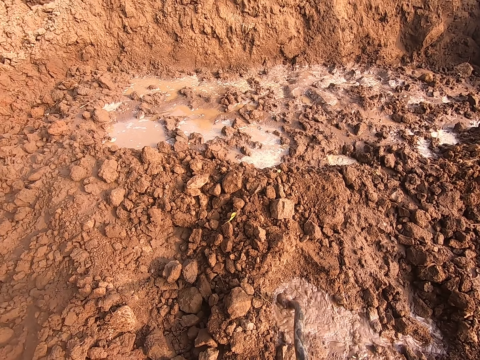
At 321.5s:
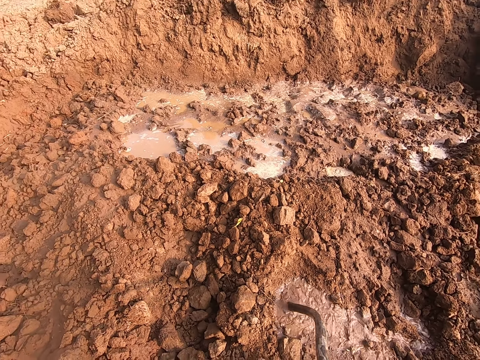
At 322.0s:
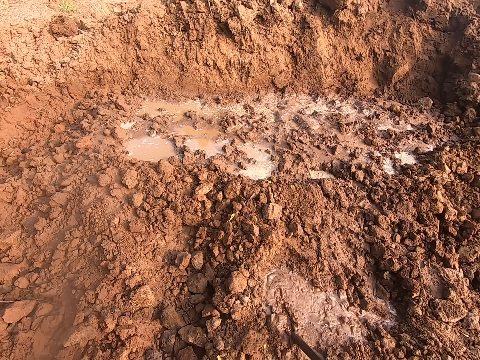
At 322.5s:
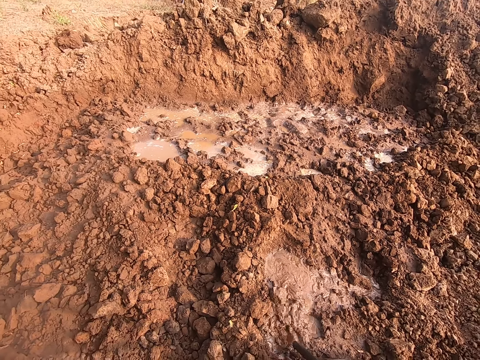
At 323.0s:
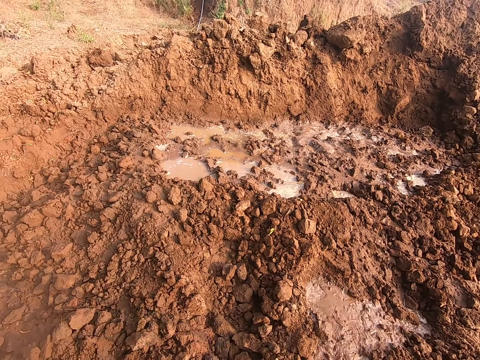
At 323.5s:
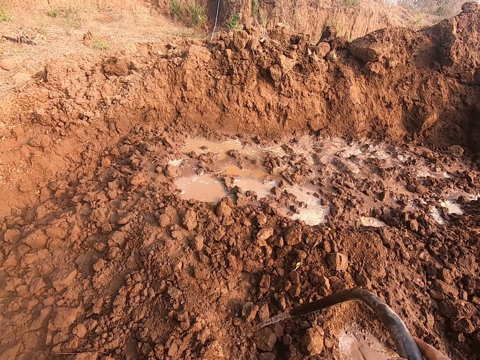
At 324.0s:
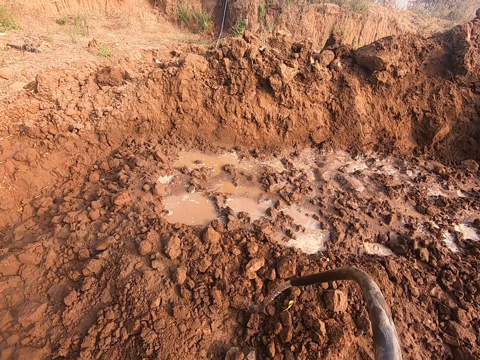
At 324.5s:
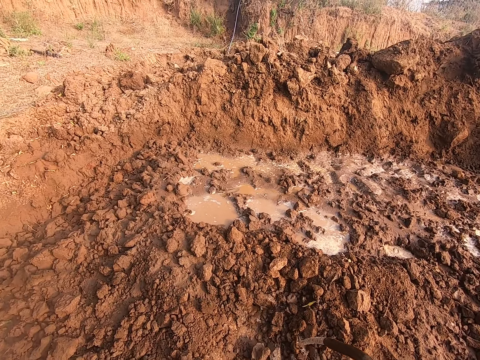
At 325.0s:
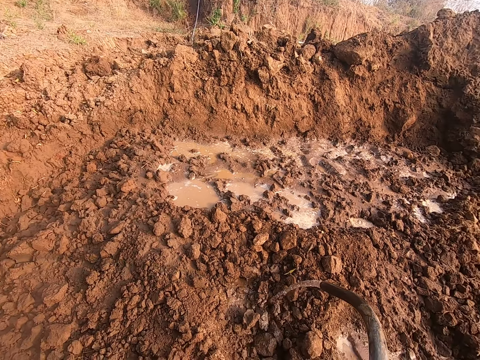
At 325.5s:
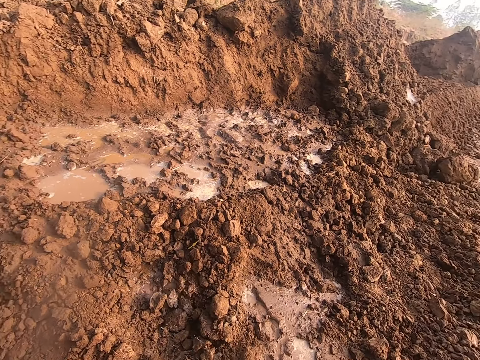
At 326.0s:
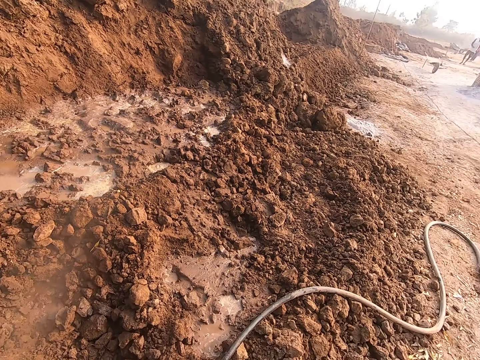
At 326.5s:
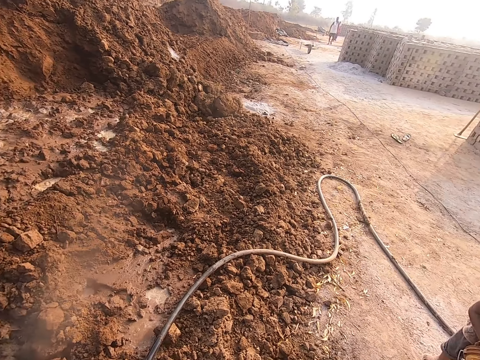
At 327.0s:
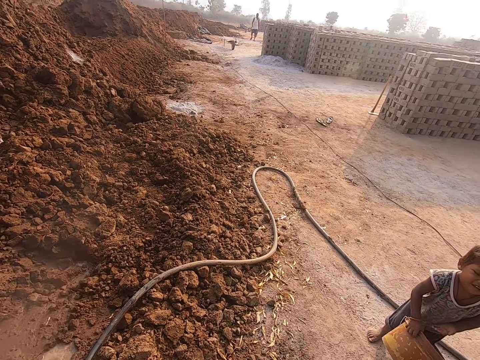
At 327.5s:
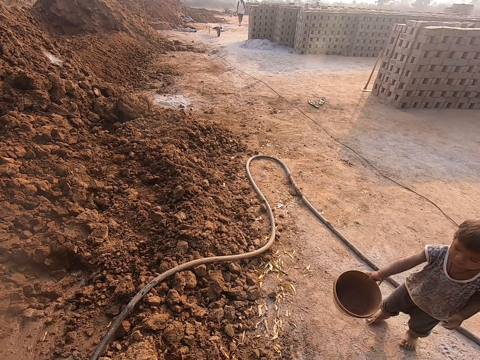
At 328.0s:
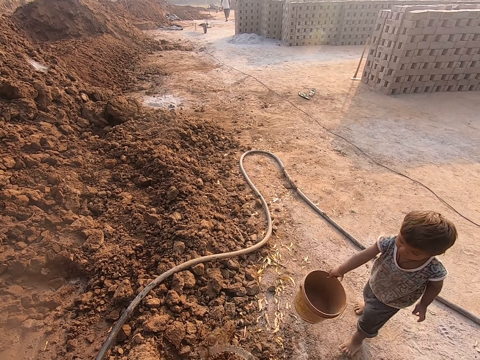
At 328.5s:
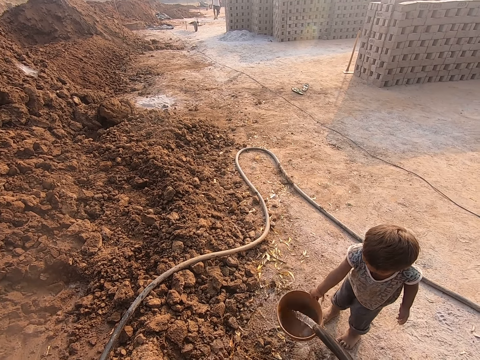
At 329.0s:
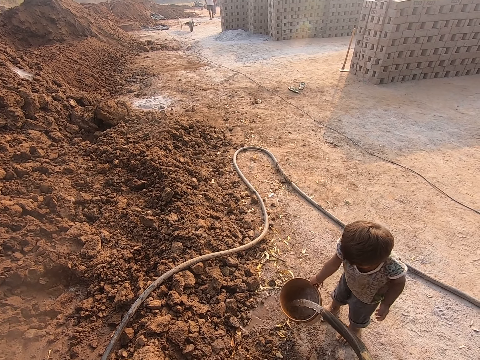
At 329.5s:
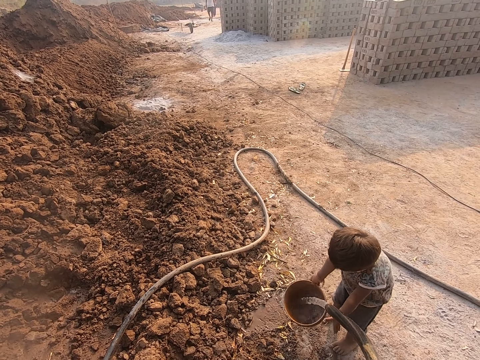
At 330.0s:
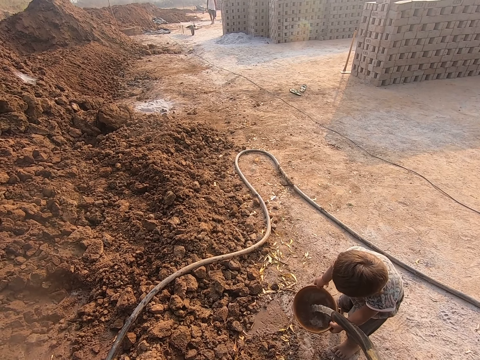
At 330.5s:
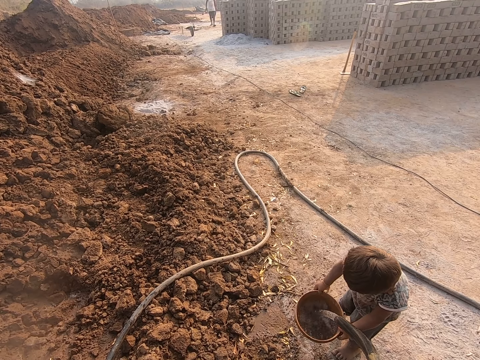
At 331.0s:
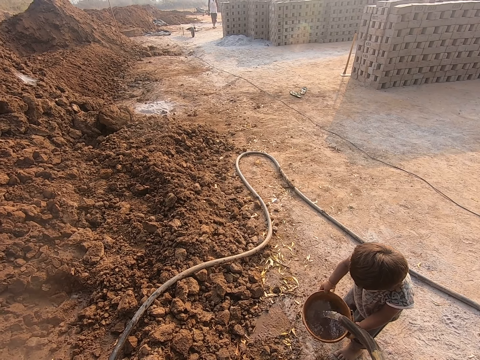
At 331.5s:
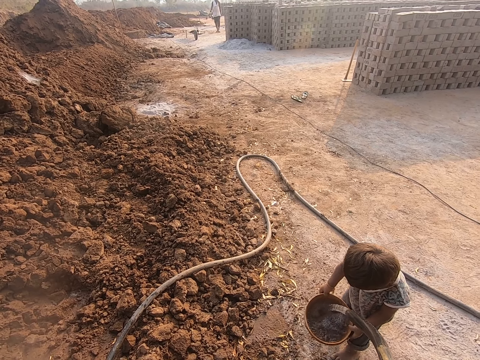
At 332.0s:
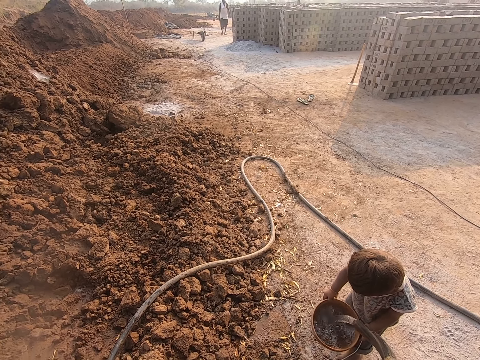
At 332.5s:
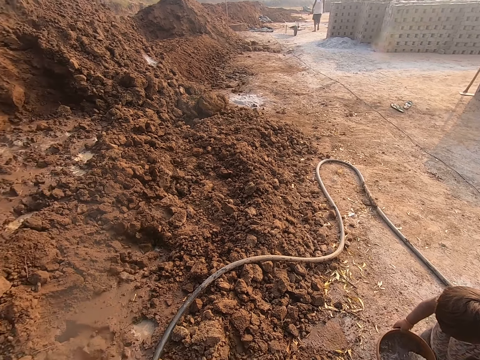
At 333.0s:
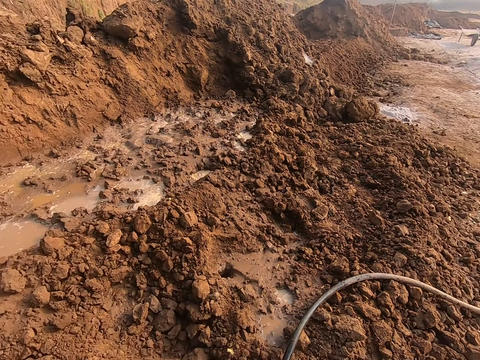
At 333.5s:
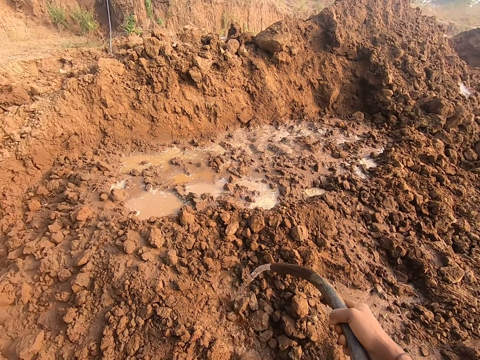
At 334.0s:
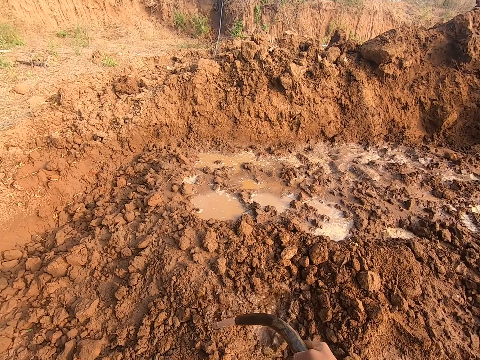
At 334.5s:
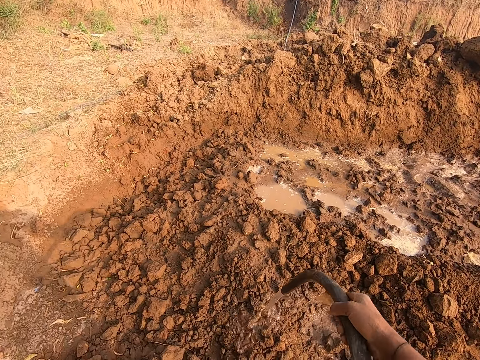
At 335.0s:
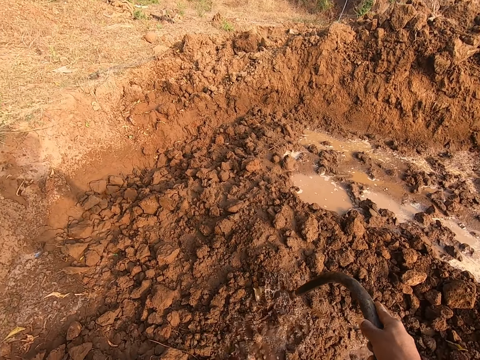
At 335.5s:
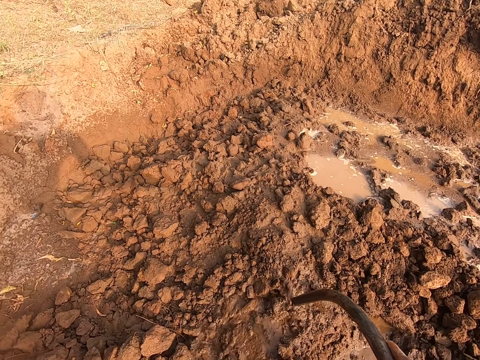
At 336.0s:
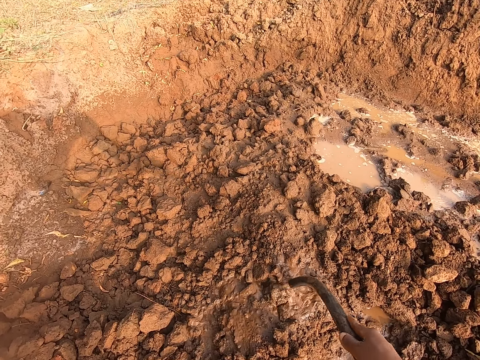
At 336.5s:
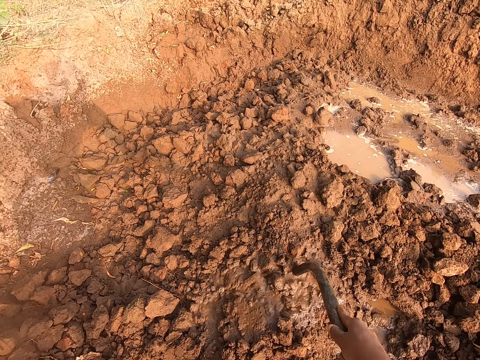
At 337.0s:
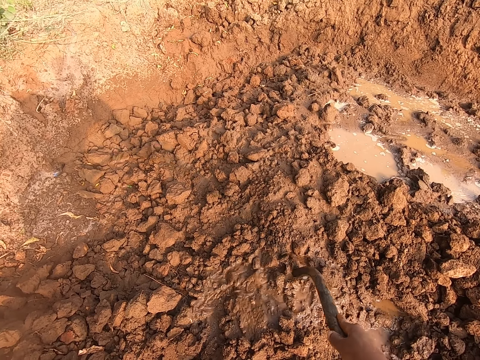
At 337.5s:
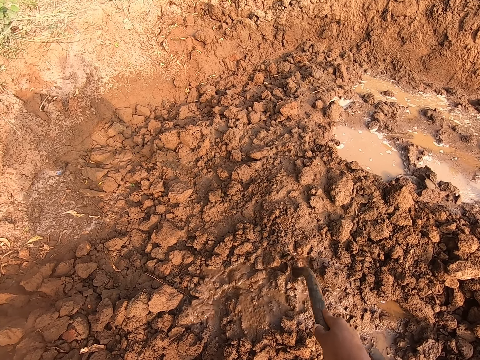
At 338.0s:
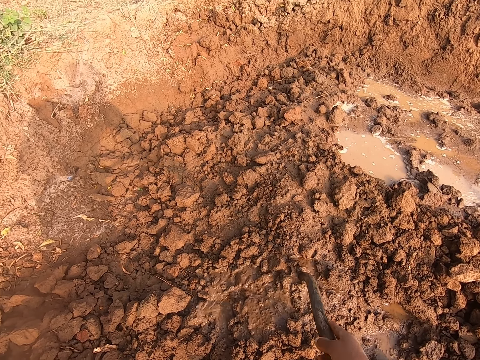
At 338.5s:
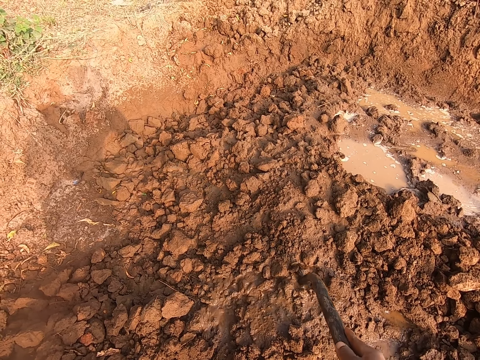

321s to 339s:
The camera wearer looks around and sprays water. They pour water in the bucket with the hose in both hands. The boy holds the bucket with both hands. The camera wearer looks around. They water the heap of sand and debris on the ground with the hose in both hands. They dip the hose in the ground with both hands.

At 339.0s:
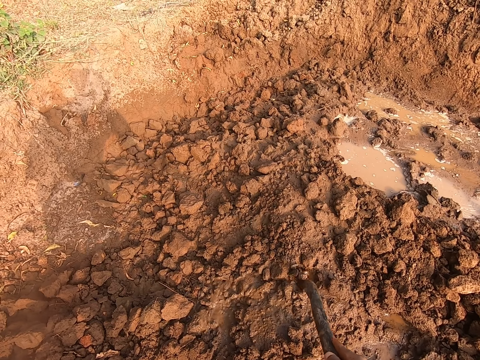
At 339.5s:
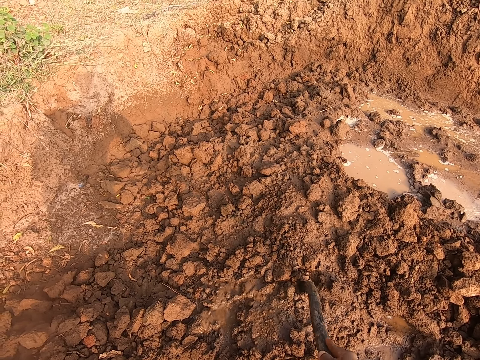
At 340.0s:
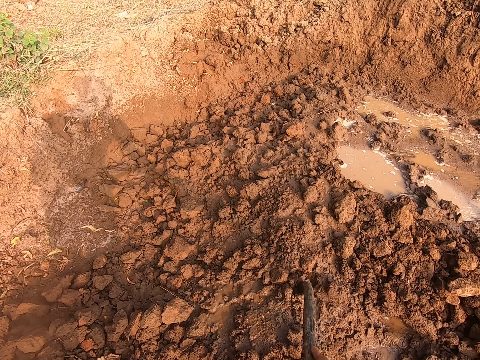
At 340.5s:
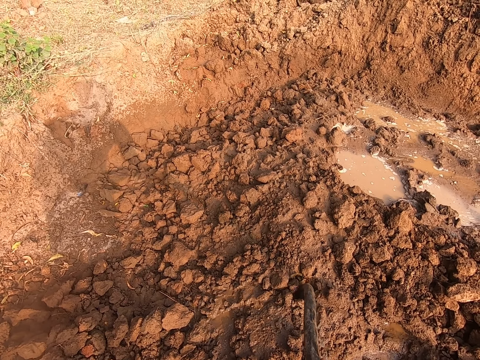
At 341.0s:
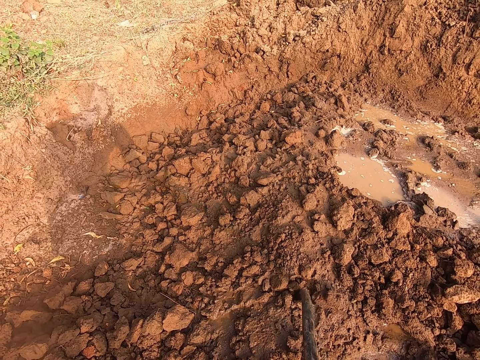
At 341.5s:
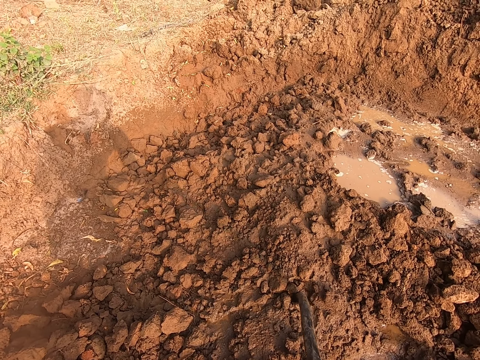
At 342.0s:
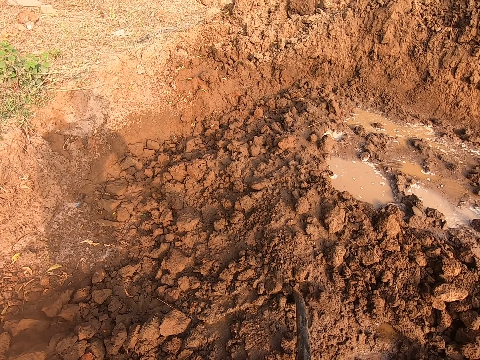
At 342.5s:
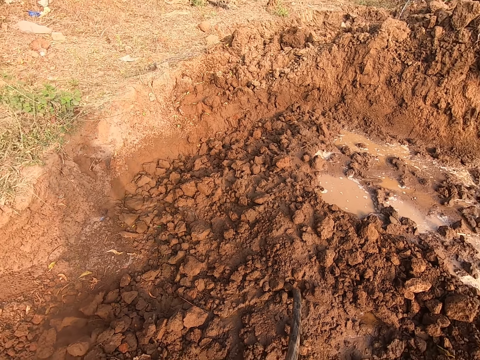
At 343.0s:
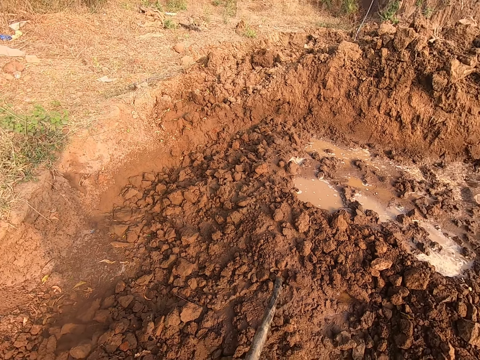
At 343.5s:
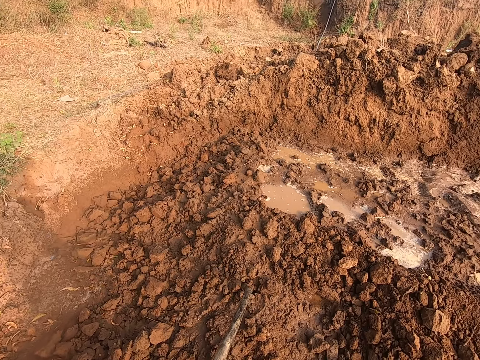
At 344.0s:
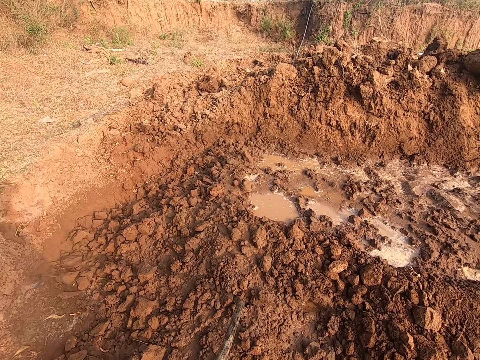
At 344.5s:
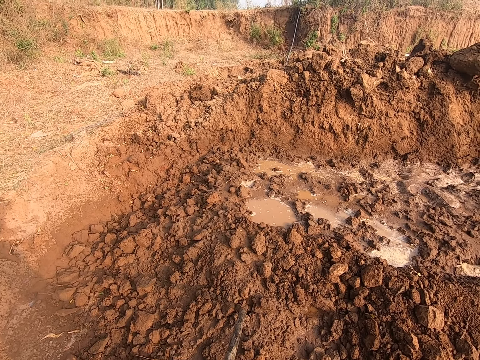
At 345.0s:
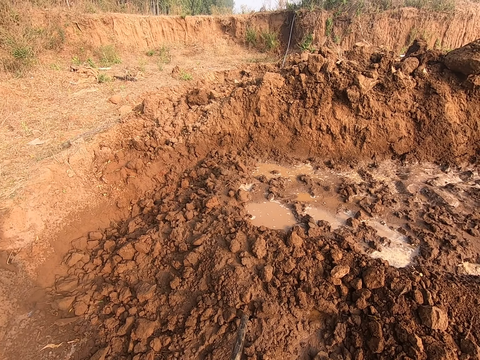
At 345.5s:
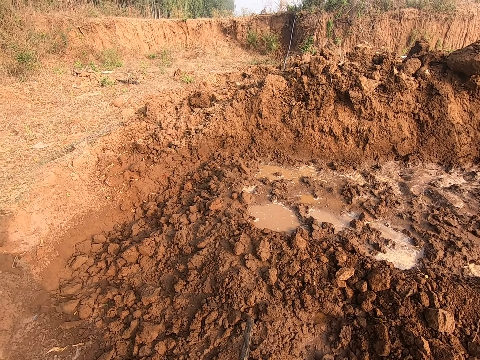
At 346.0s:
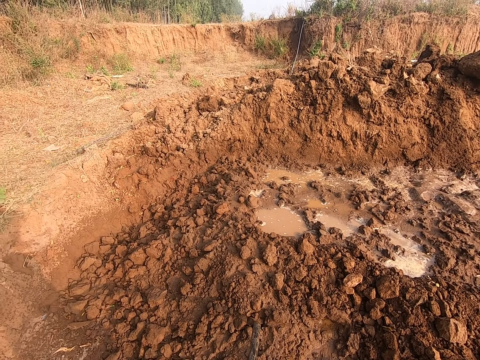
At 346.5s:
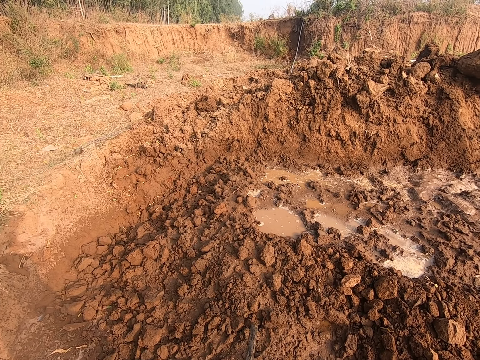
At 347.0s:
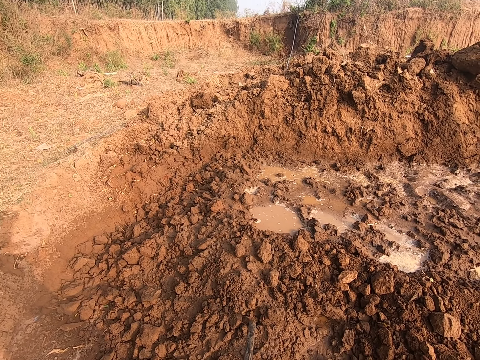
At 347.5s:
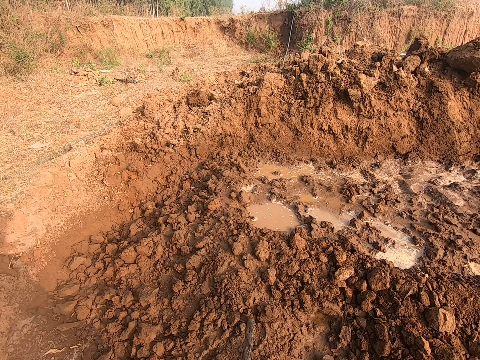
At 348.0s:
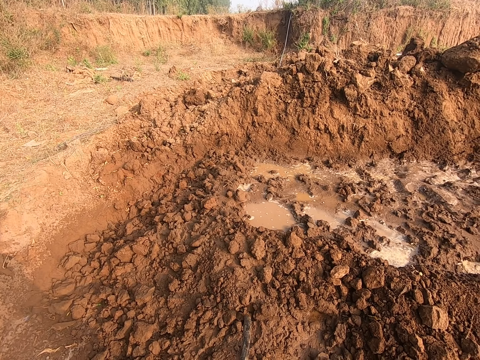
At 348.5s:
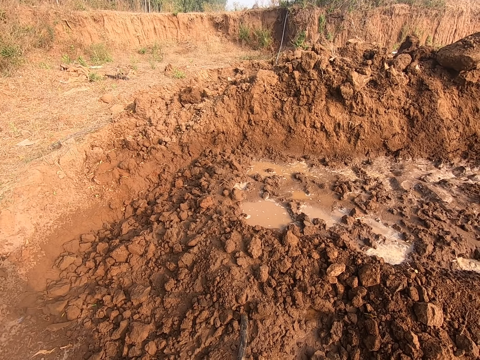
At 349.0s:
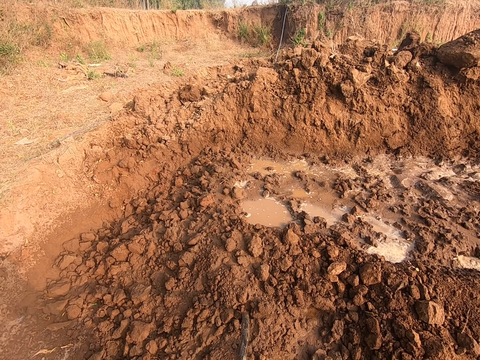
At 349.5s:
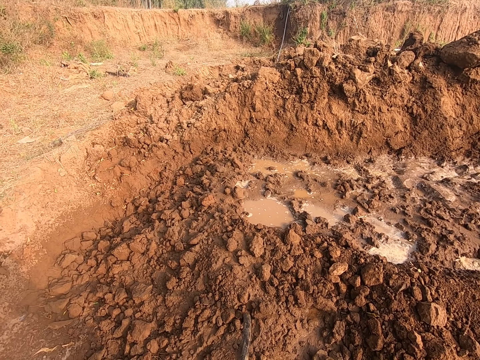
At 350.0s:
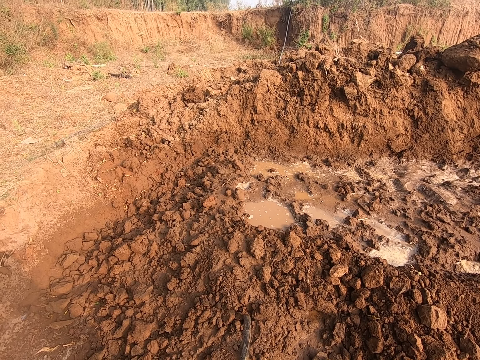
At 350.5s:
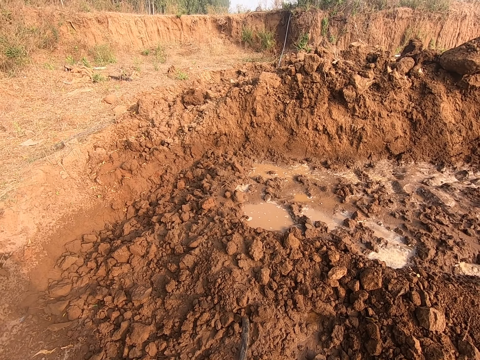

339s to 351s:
The camera wearer looks around.
